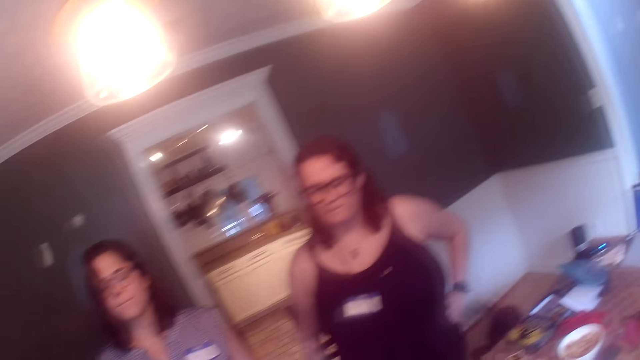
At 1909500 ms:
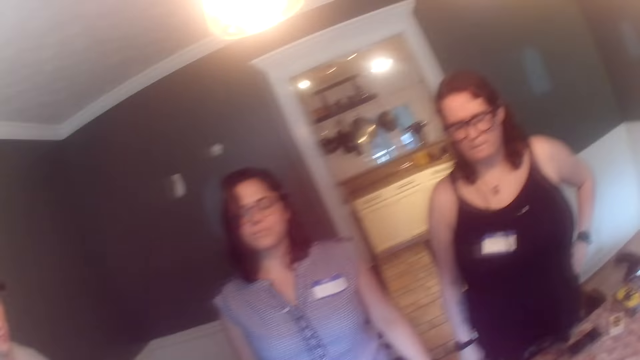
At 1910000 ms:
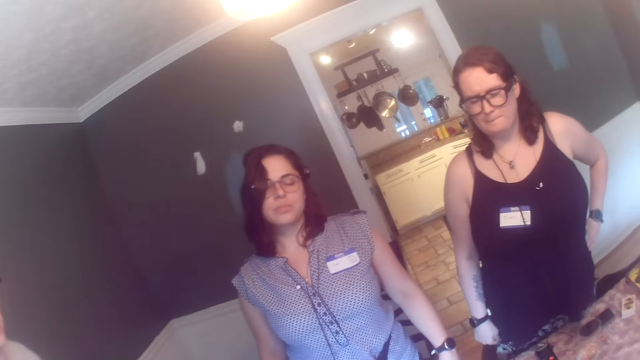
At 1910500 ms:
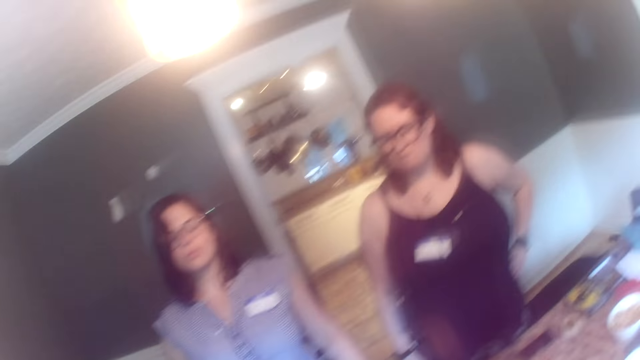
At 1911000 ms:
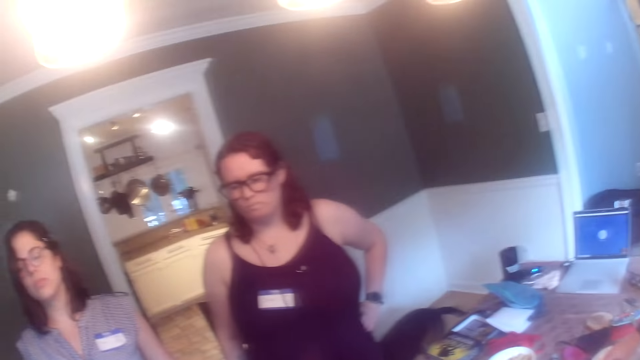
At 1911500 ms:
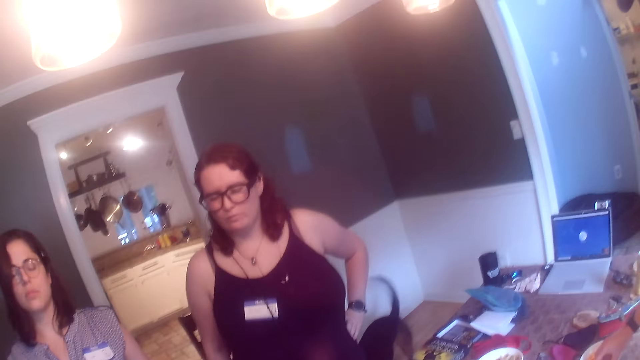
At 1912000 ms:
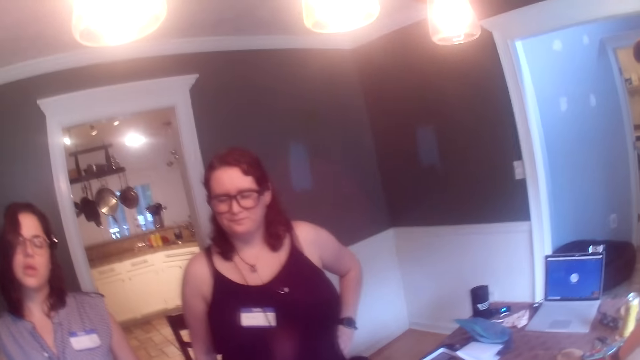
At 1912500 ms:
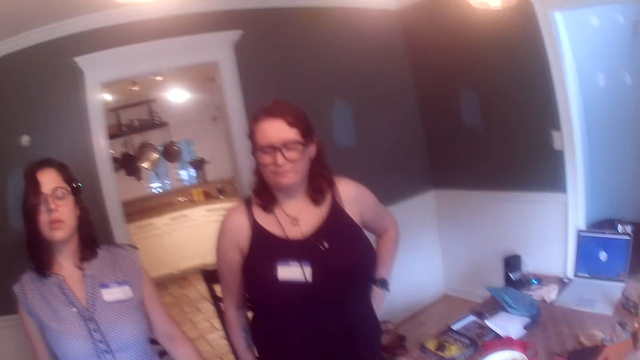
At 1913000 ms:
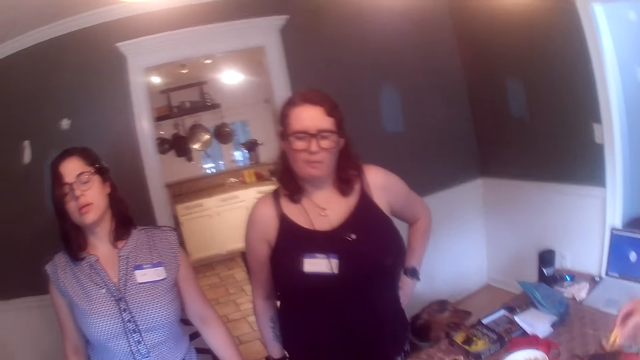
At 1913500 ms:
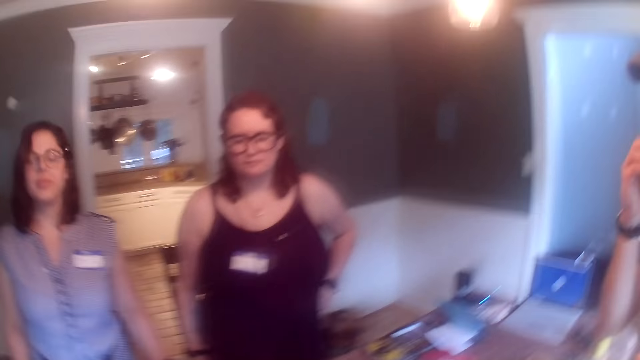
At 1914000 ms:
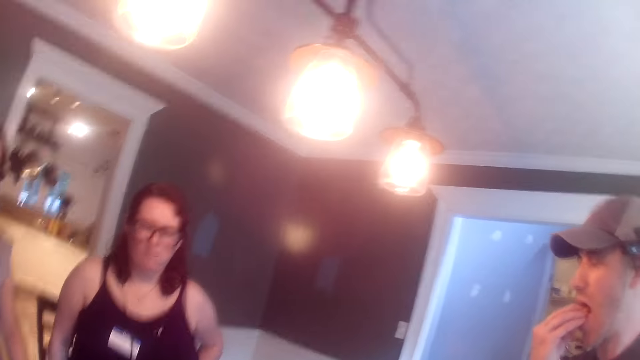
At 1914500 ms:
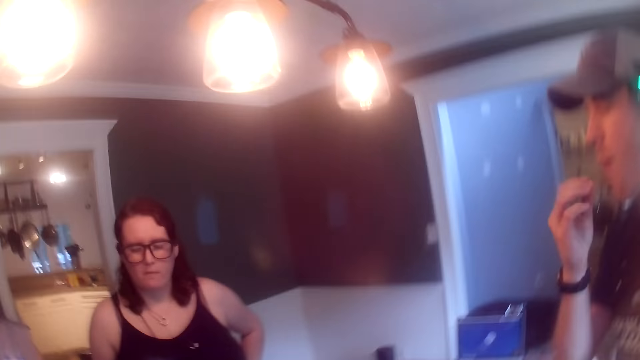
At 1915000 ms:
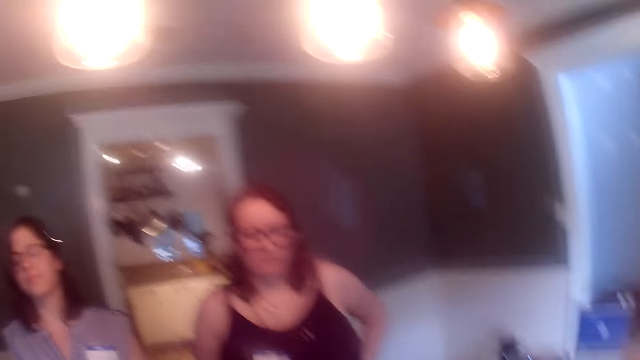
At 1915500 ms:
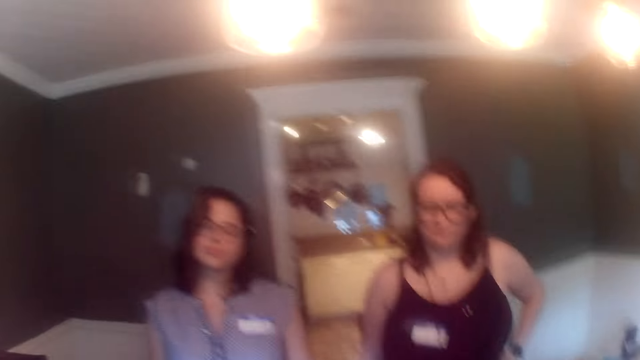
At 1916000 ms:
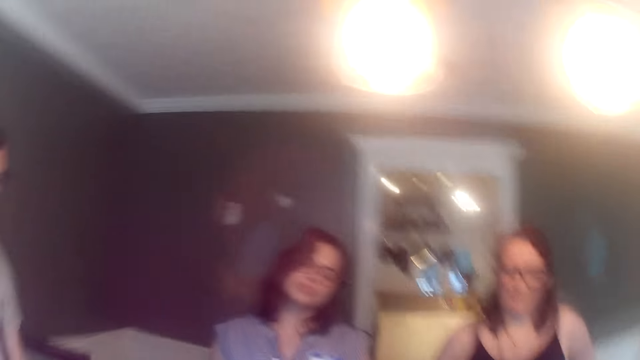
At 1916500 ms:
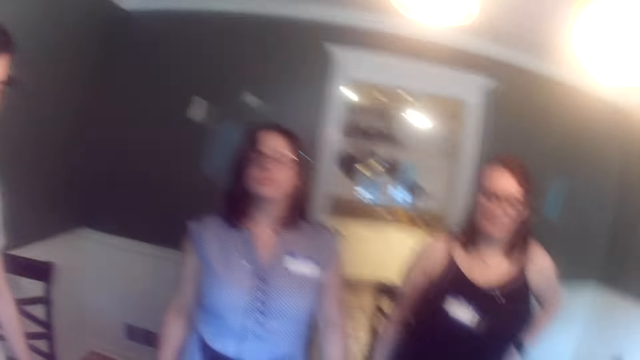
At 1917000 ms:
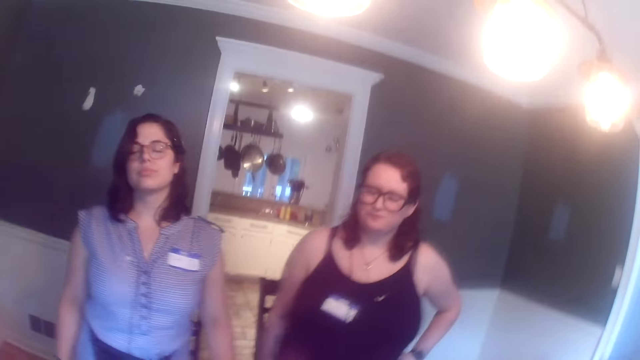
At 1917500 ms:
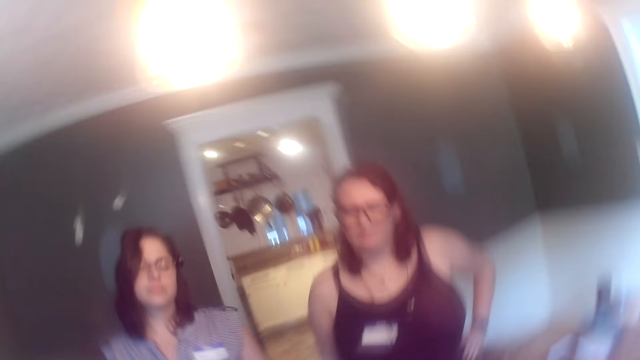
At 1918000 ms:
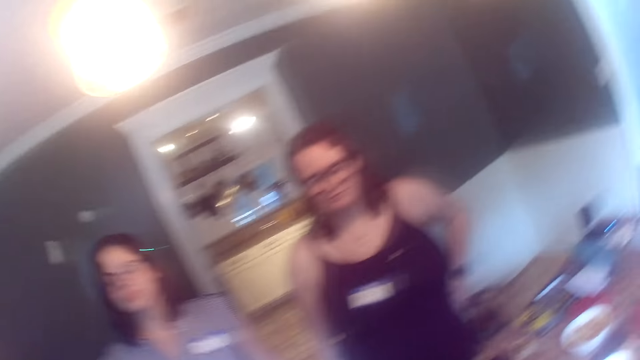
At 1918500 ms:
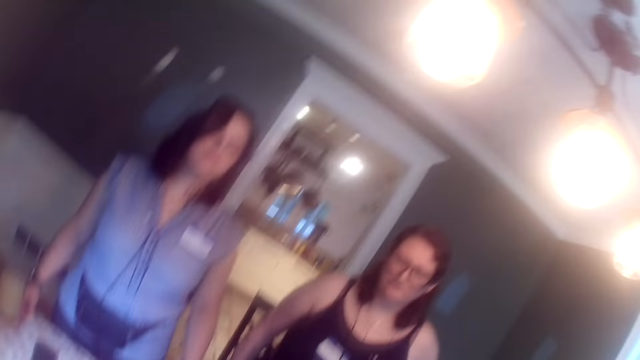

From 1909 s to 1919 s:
The camera wearer talks to a person and another person. A man picks up a snack on a table with his right hand. The man eats the snack with his right hand. The camera wearer converses with another man.

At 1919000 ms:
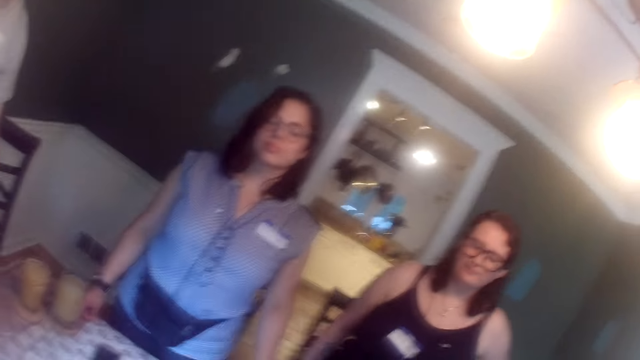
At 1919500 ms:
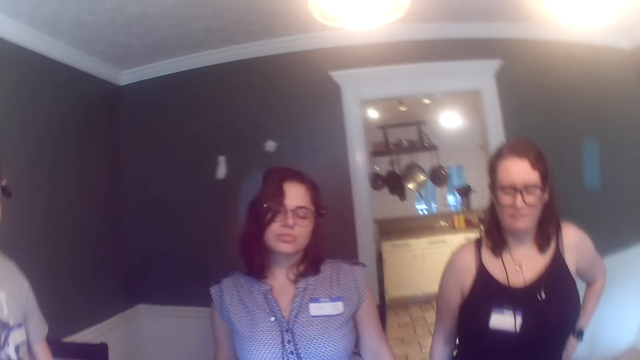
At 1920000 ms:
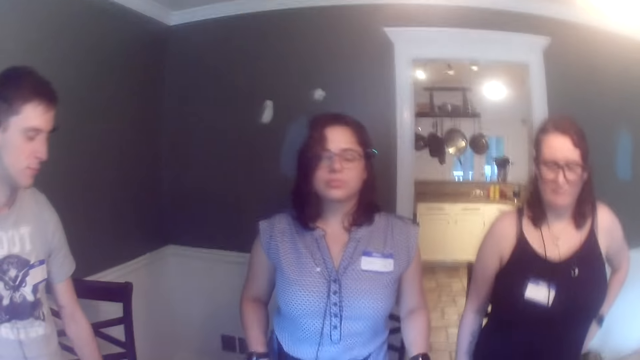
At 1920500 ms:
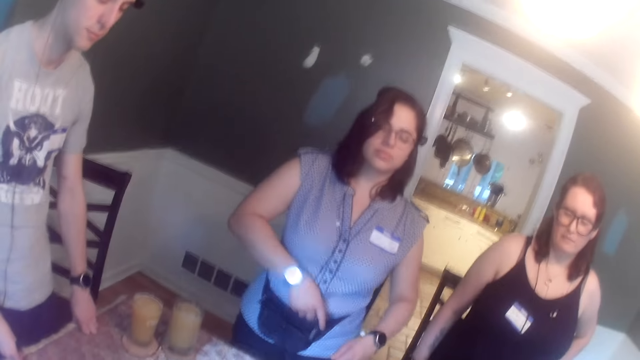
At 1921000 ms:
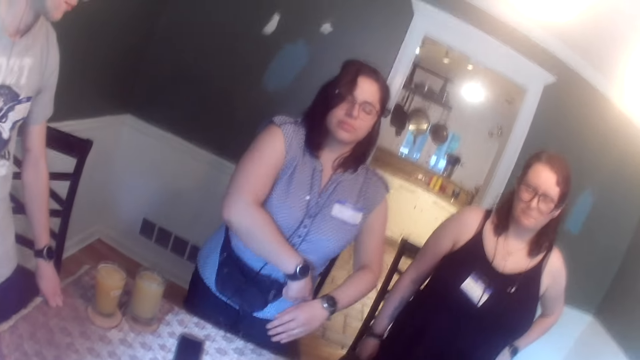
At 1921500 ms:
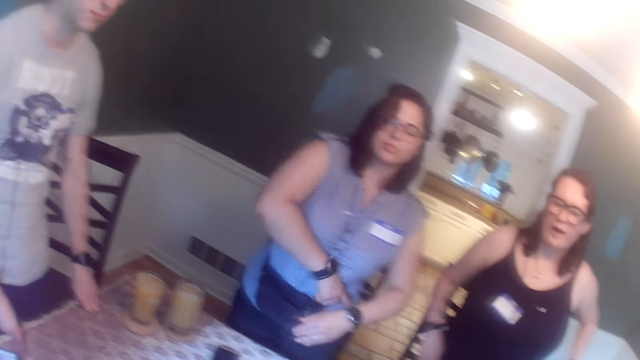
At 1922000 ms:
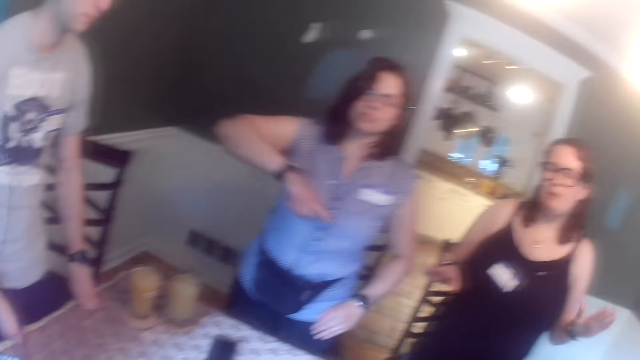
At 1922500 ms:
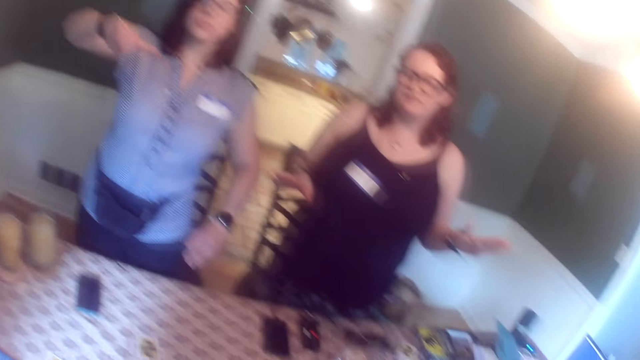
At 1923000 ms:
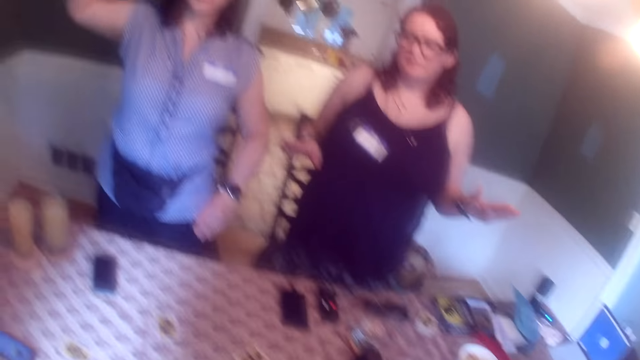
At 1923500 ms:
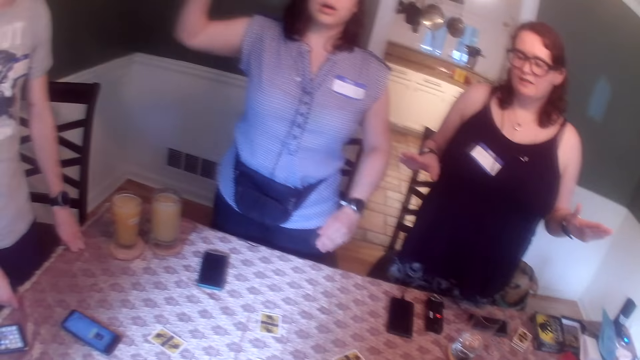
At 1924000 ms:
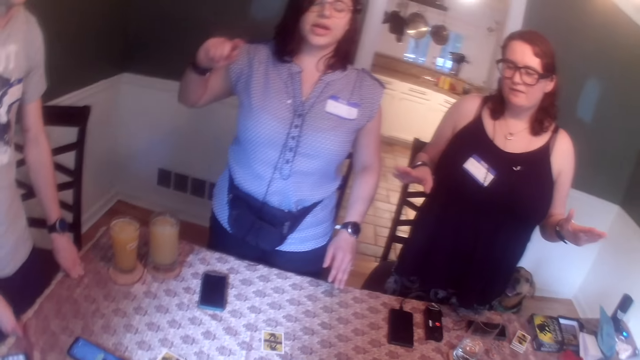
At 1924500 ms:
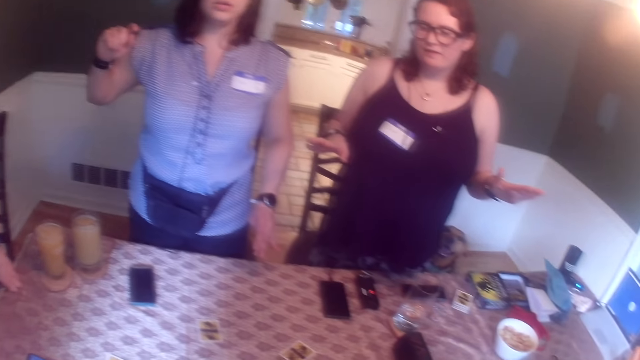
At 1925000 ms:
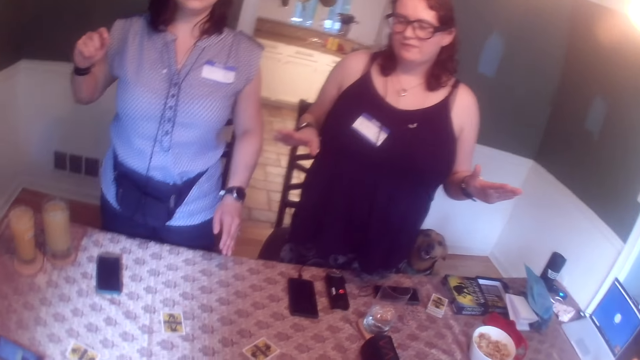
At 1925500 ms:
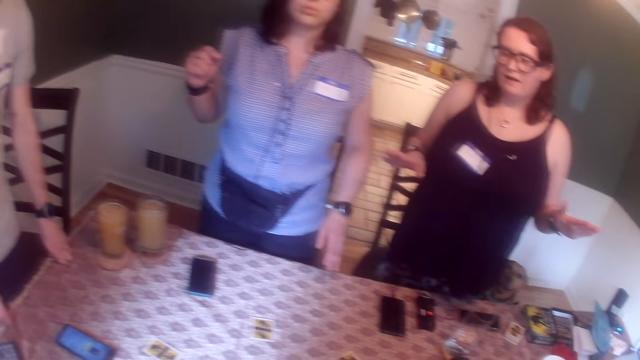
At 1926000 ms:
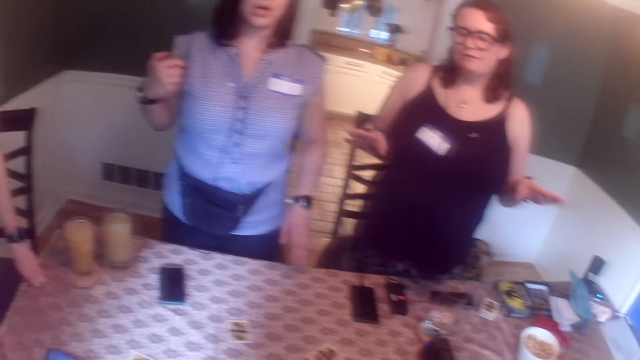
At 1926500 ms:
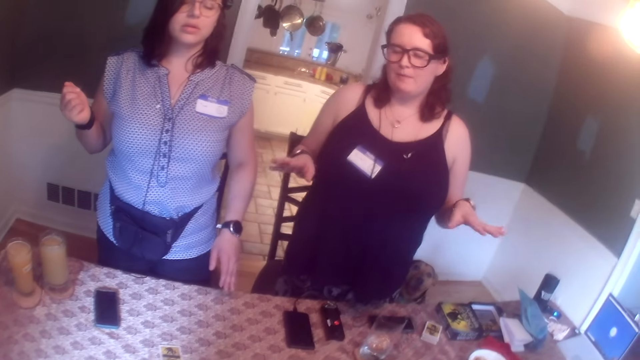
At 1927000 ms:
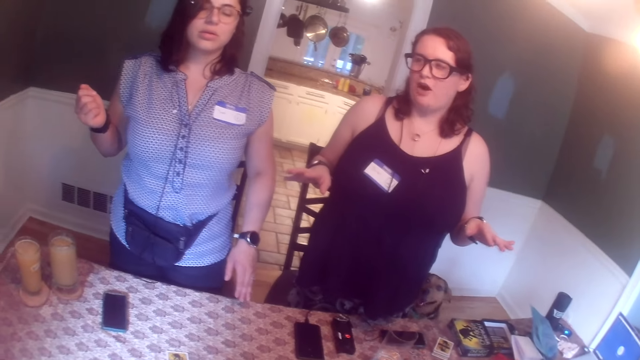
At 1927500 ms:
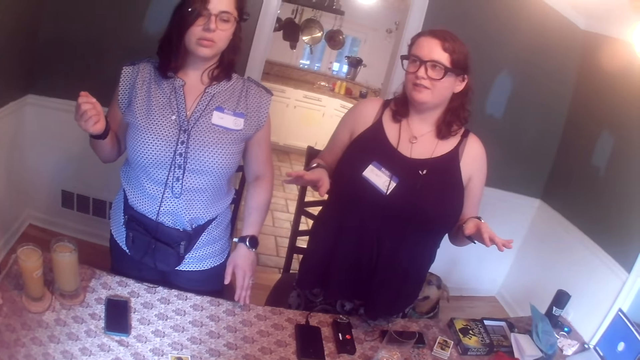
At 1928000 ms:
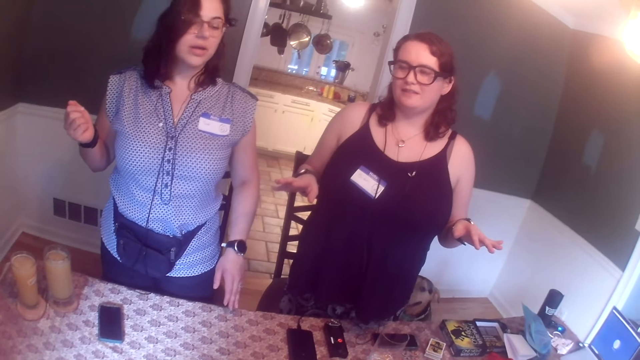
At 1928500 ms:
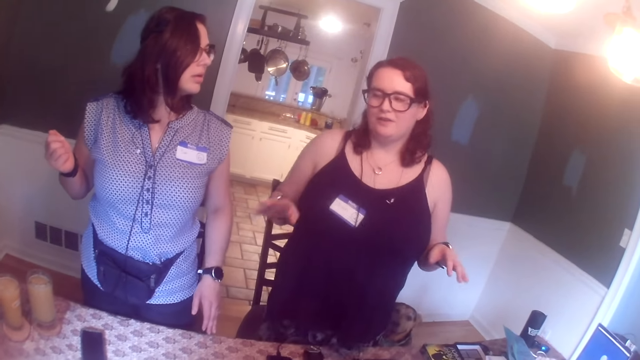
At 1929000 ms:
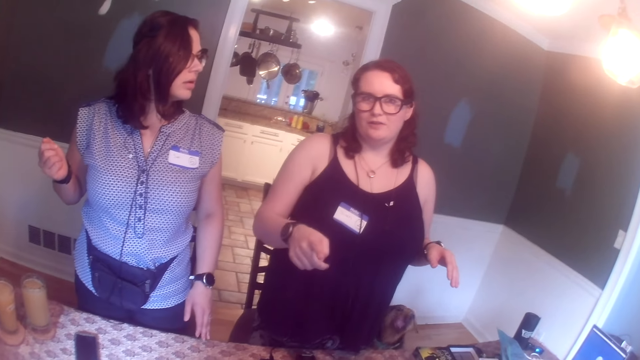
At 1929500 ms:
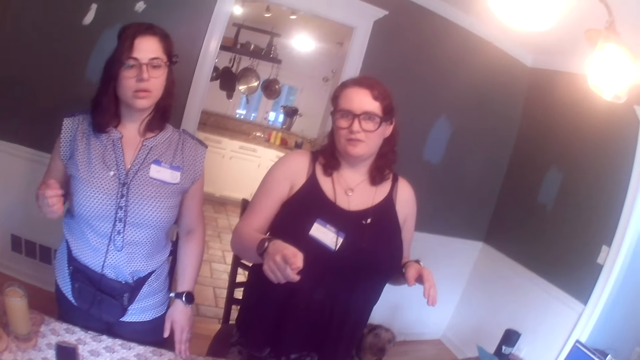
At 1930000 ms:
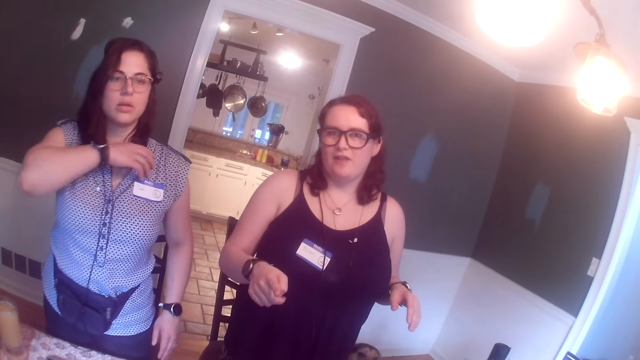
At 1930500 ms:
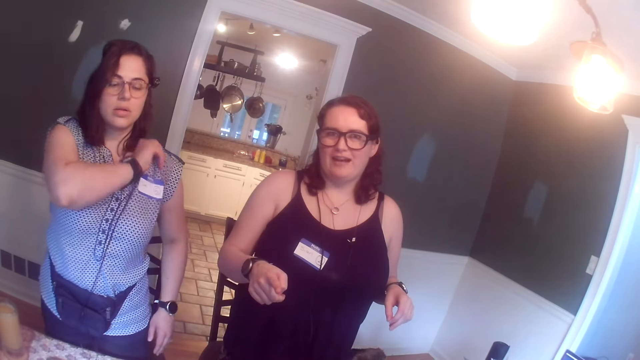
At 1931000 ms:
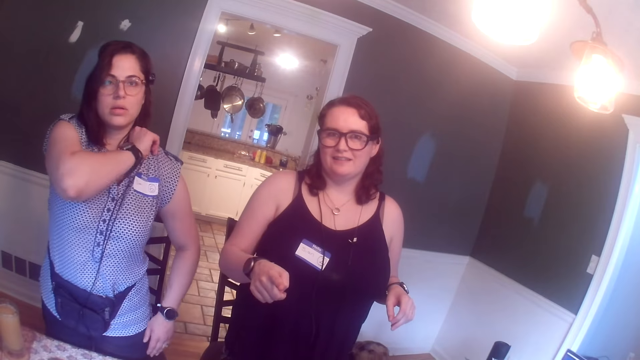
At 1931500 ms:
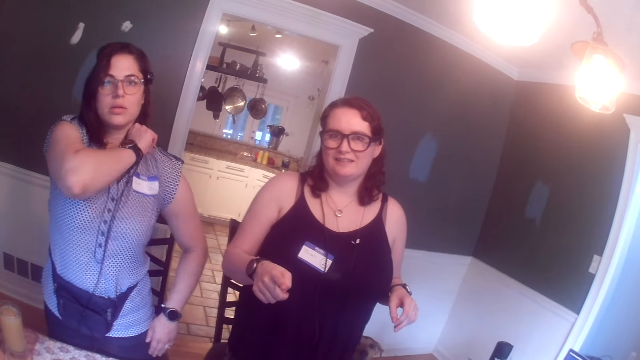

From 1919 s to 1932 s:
A woman converses with the camera wearer, another woman, the first man, a third man and the second man. The other woman adjusts her cloth with her right hand.
